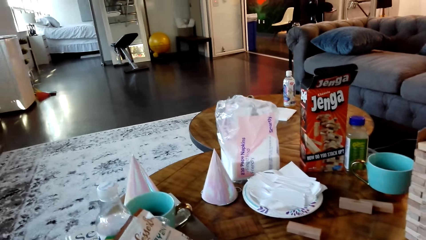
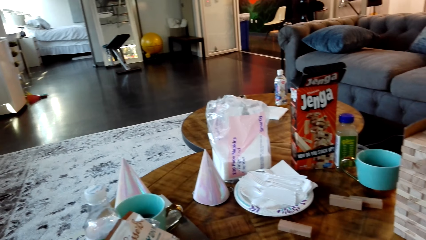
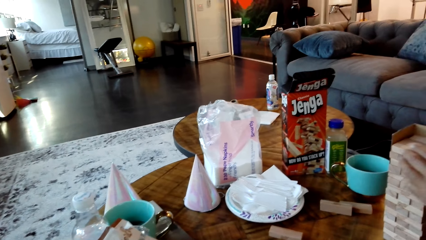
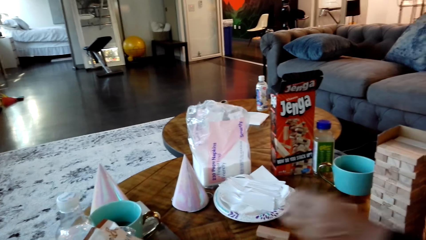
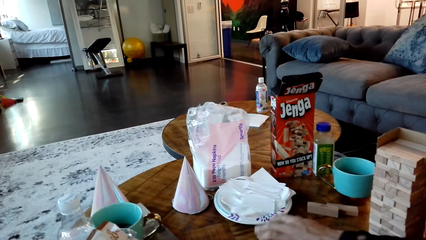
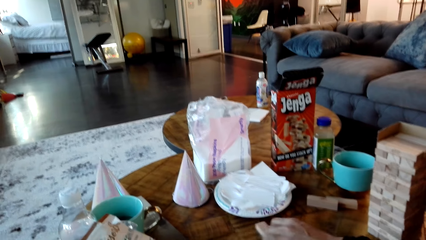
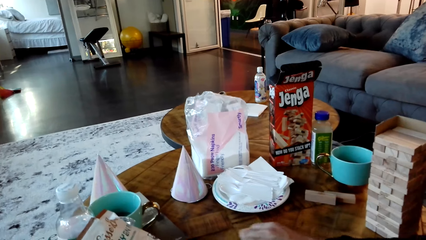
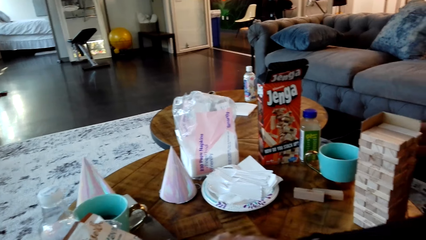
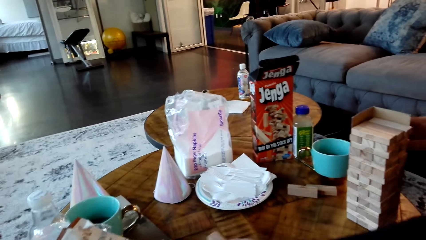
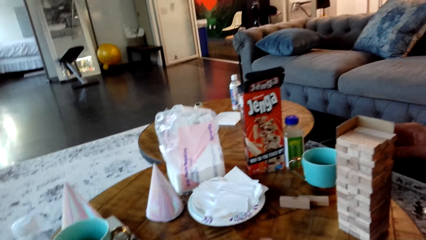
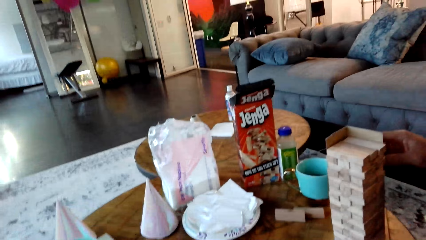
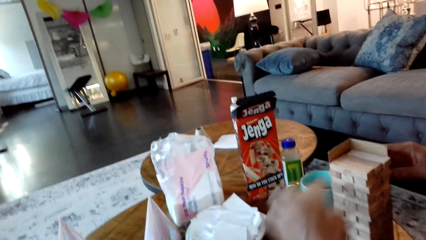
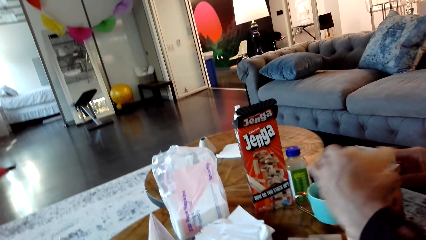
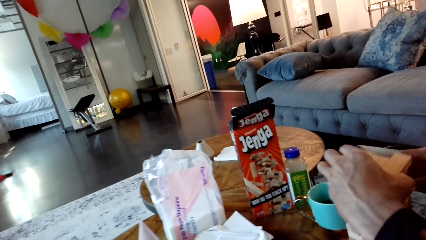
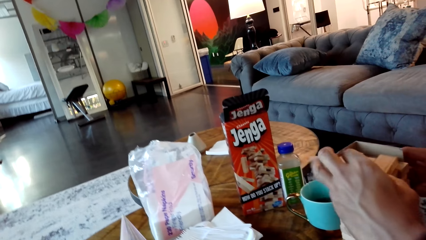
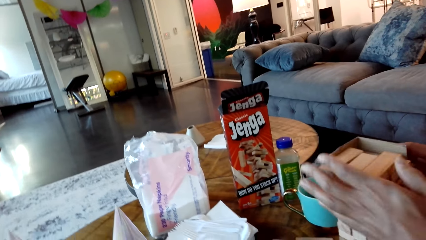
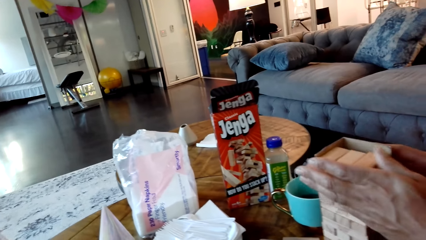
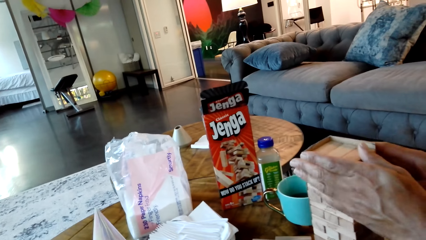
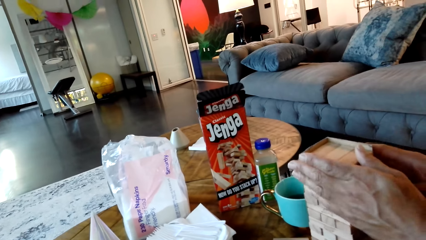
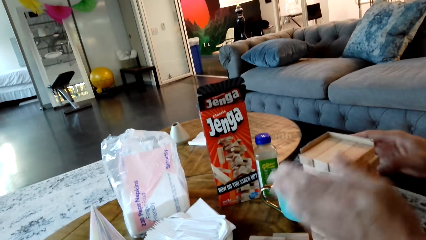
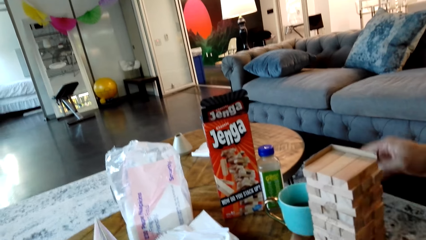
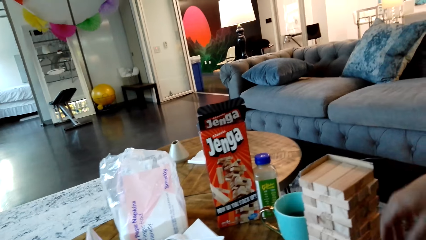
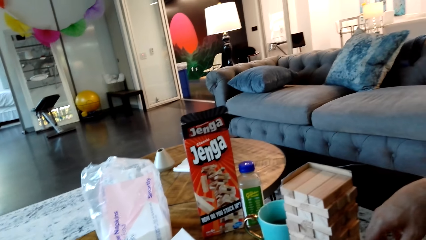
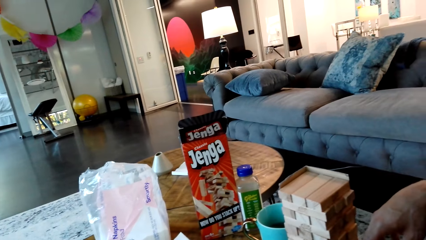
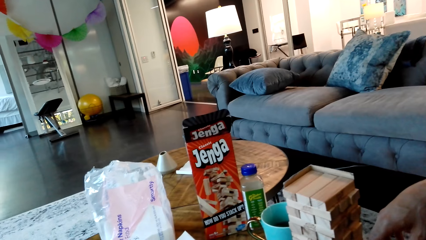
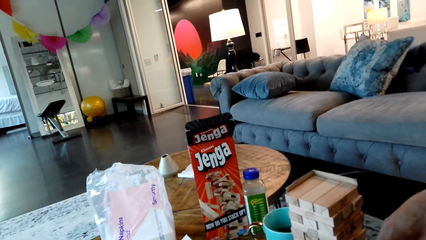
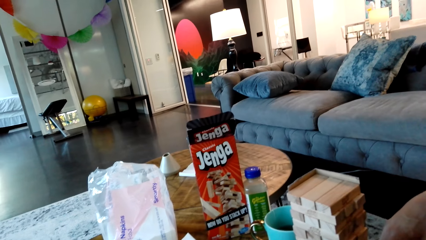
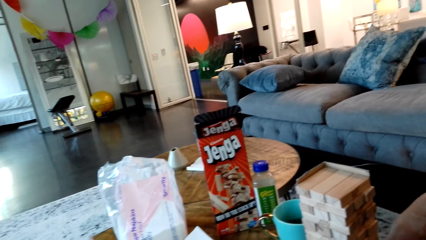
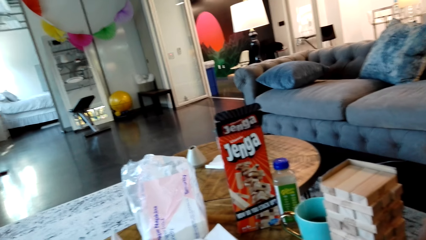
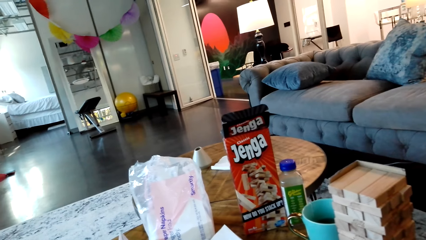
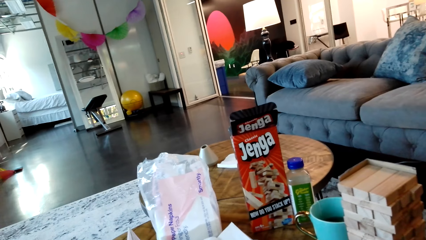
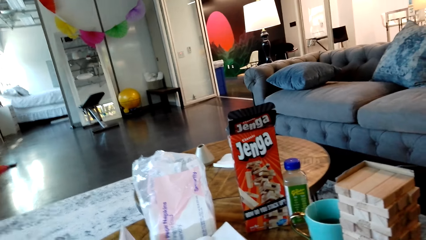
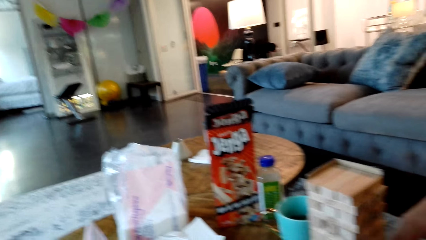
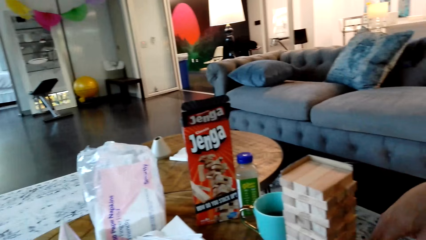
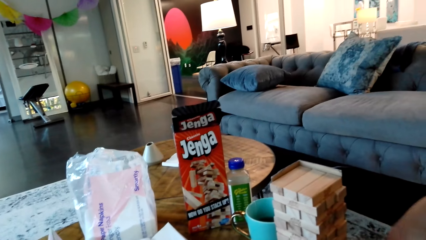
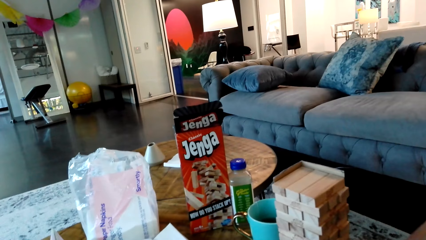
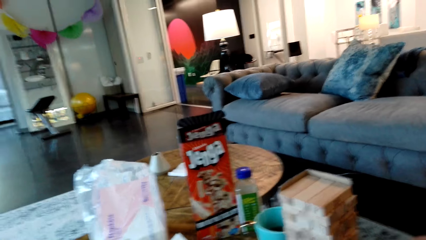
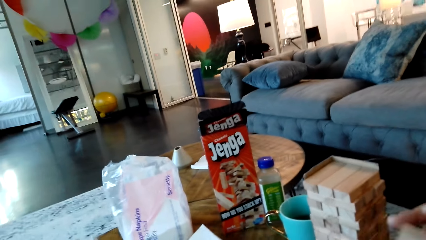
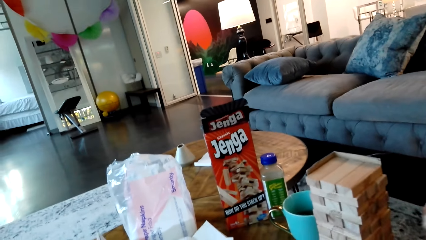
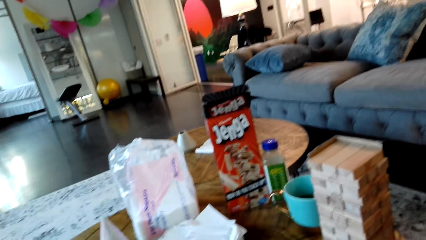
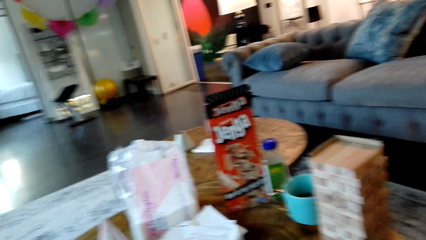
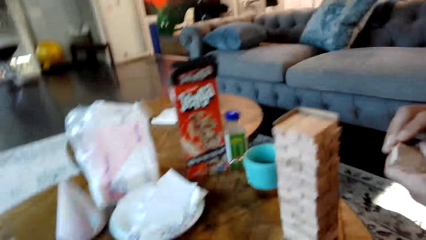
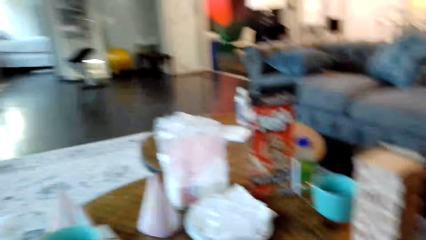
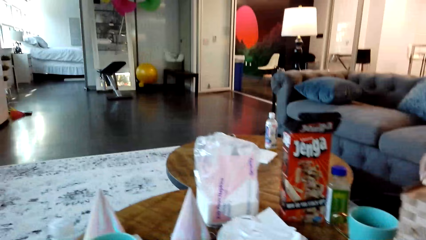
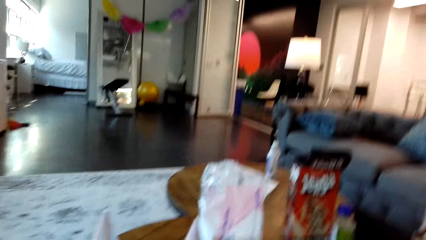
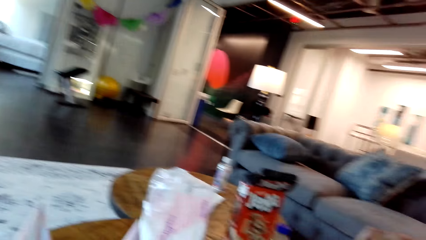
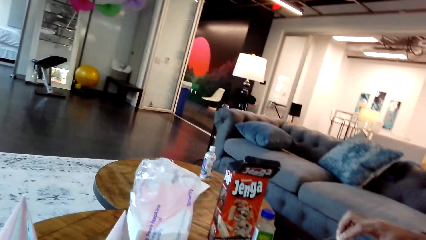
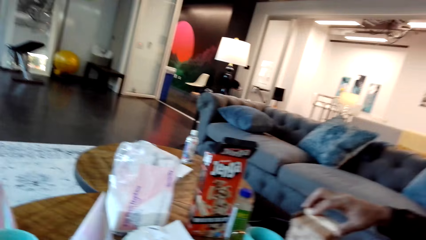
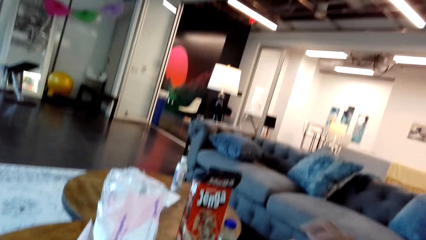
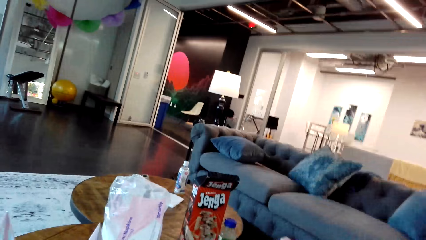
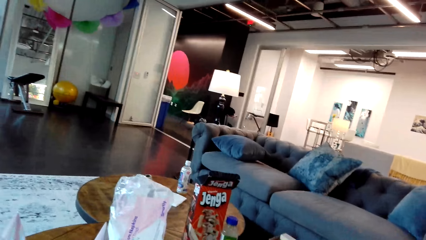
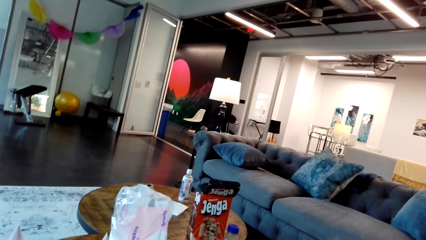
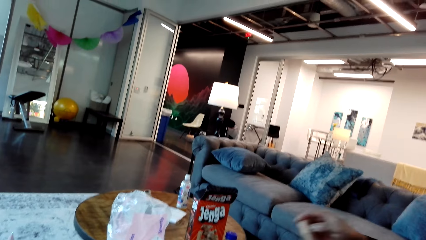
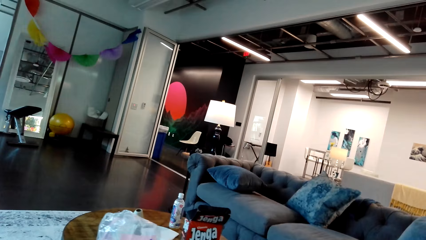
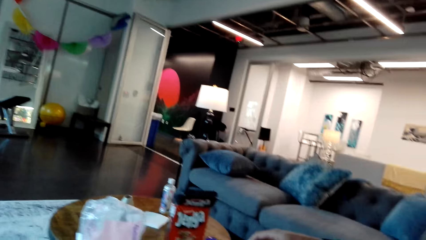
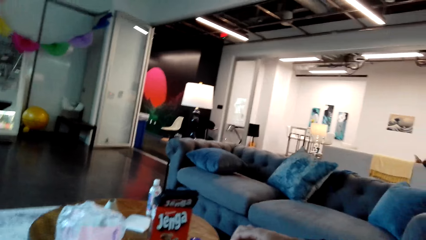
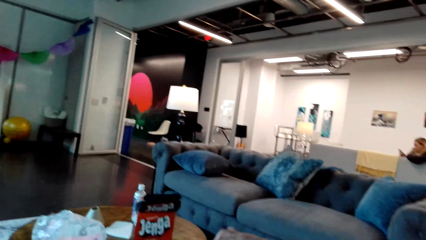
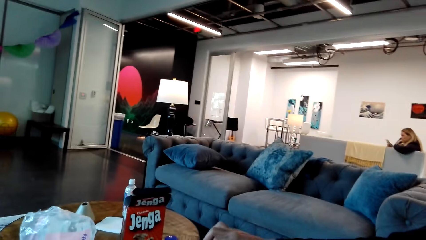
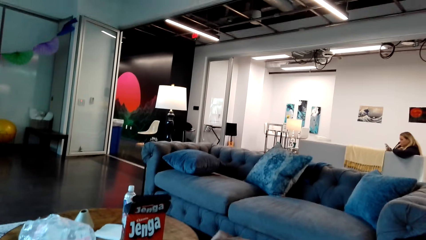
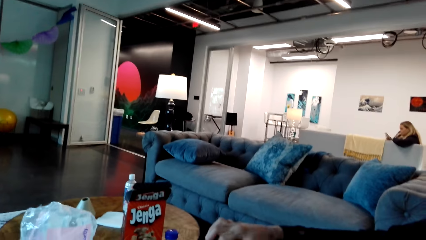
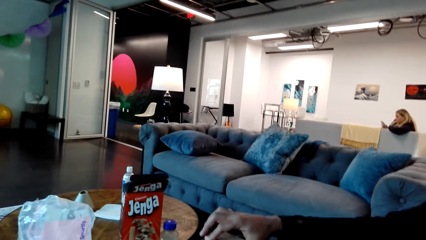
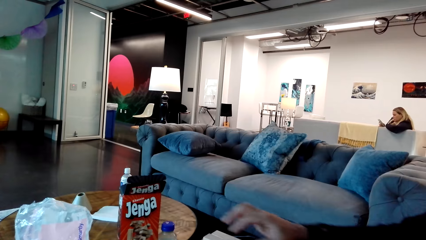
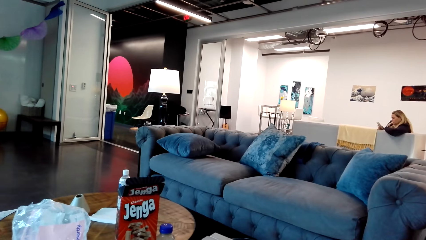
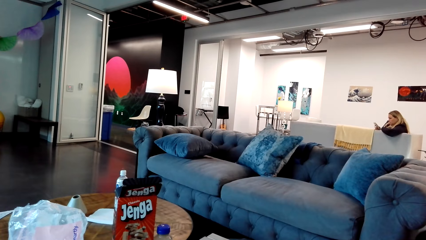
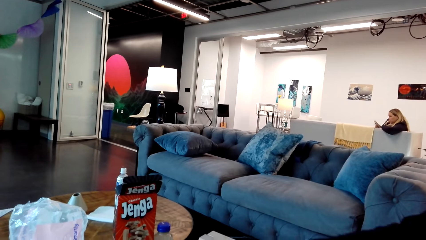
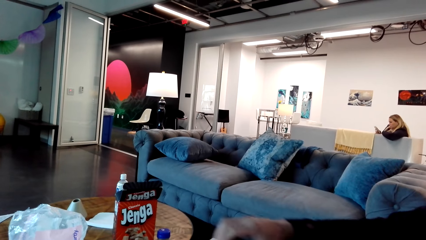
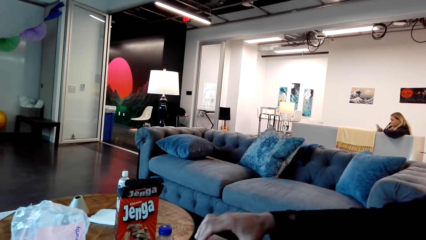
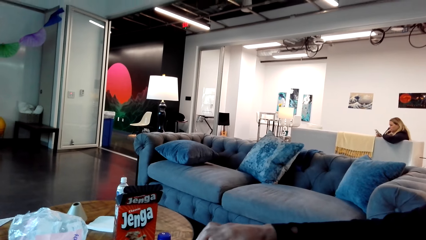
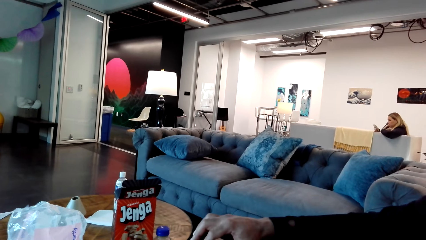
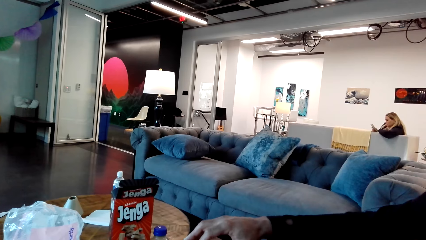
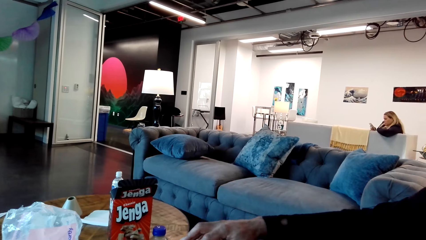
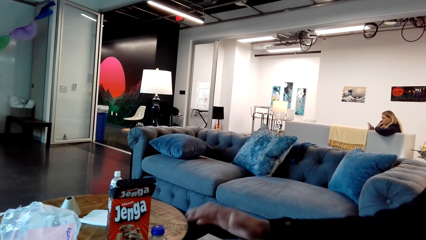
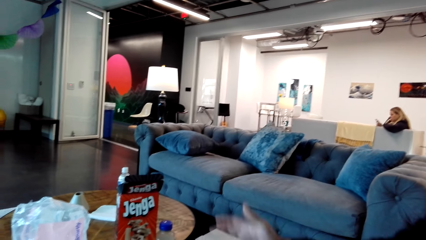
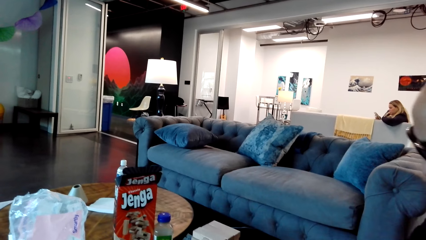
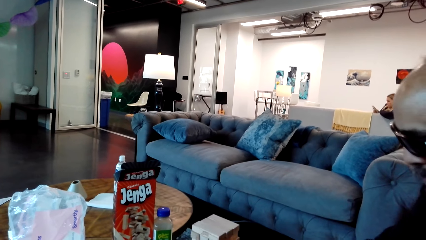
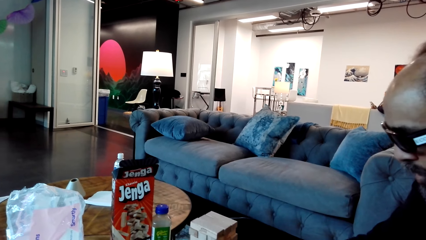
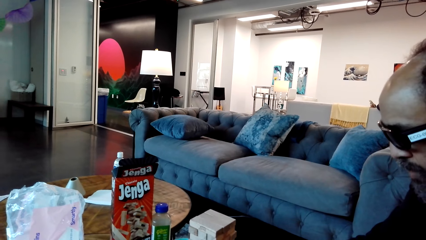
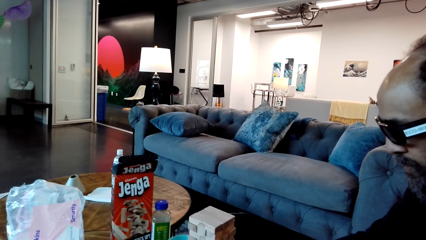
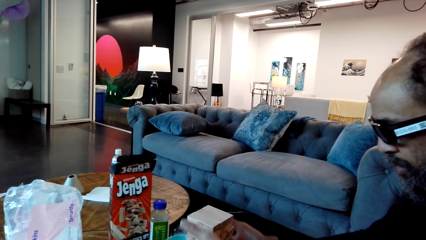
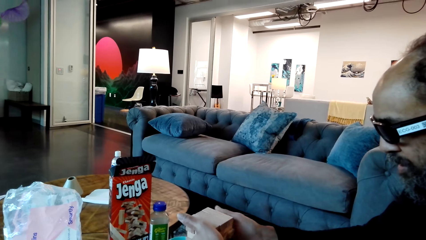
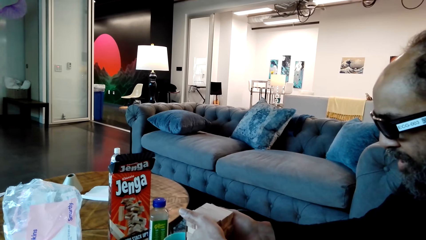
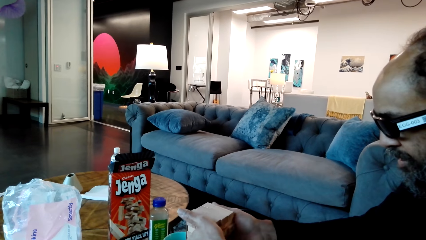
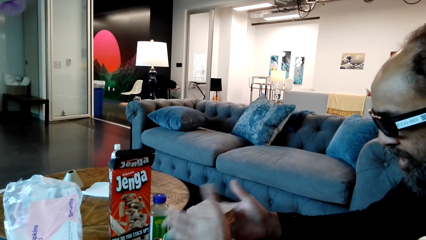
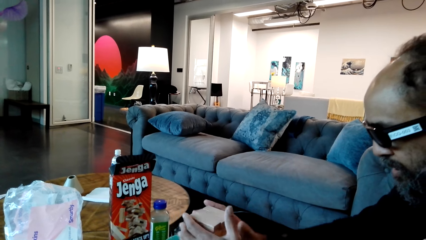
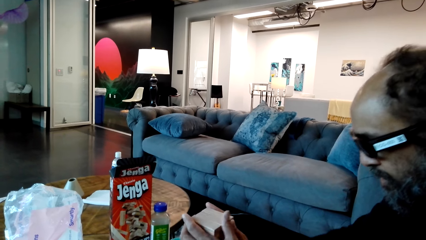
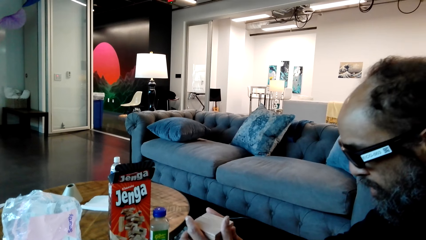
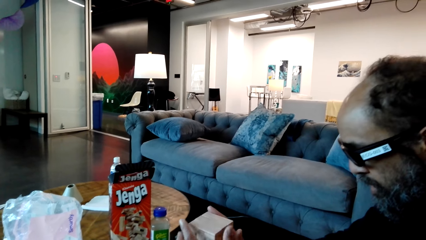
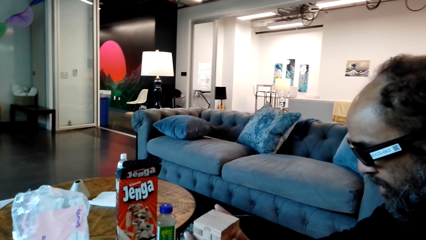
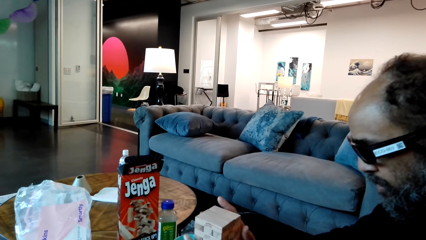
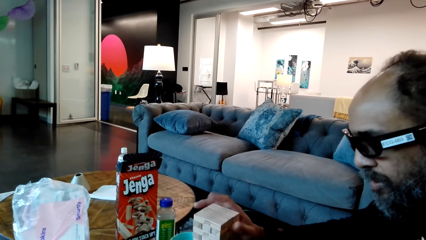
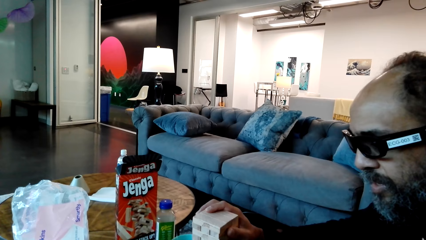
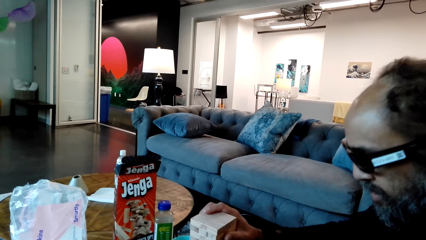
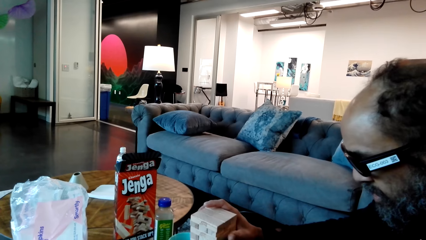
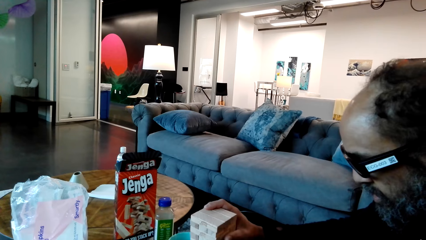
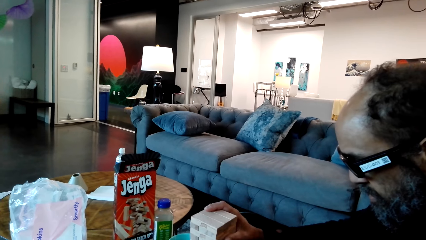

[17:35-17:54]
A man puts the blocks on top of each other and picks the blocks from the table. The man puts the blocks on top of each other. He does it again. The man holds the blocks.
